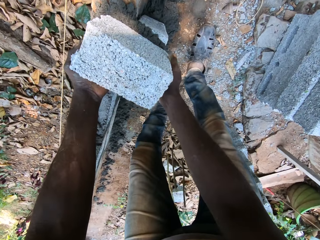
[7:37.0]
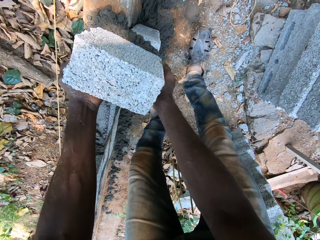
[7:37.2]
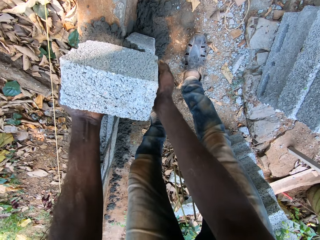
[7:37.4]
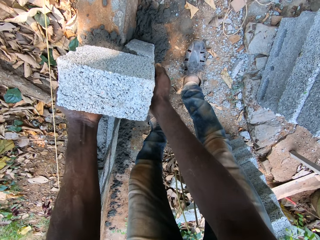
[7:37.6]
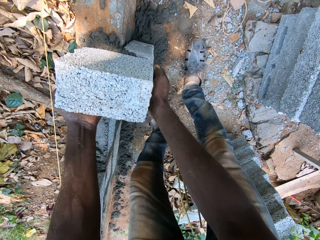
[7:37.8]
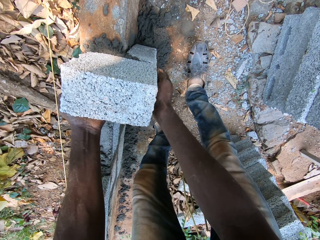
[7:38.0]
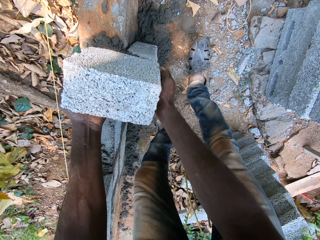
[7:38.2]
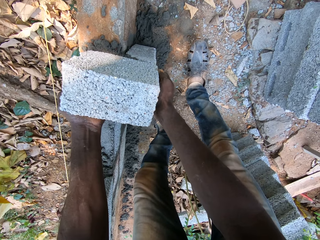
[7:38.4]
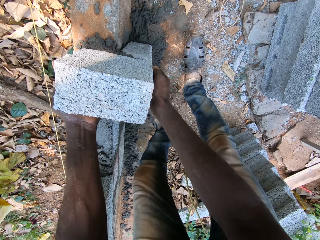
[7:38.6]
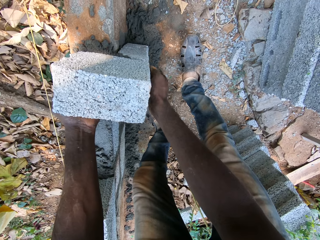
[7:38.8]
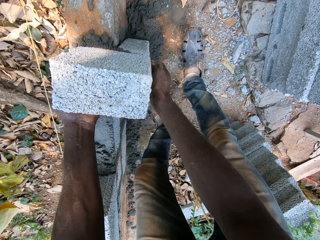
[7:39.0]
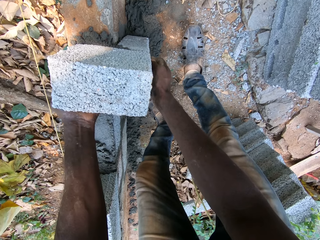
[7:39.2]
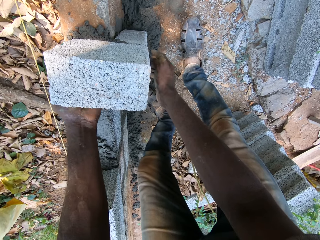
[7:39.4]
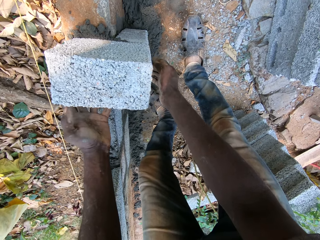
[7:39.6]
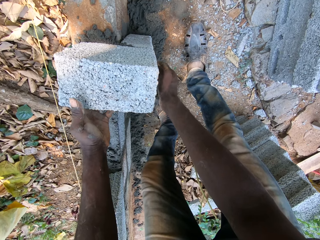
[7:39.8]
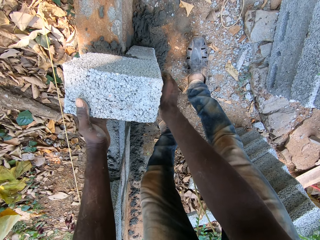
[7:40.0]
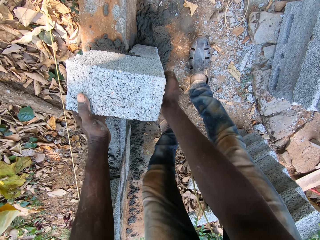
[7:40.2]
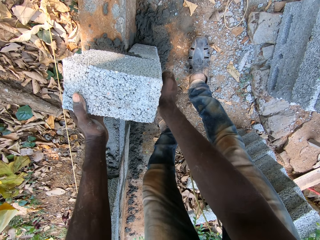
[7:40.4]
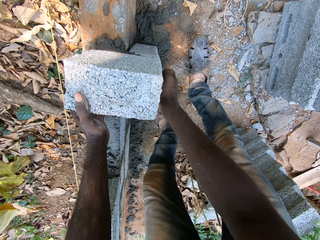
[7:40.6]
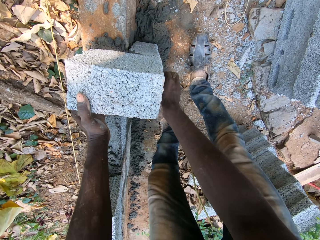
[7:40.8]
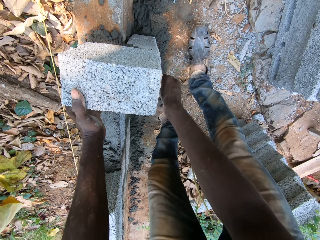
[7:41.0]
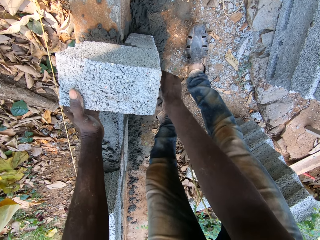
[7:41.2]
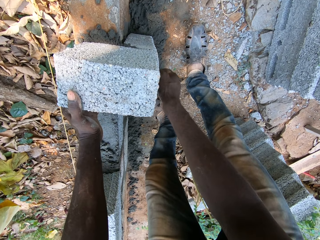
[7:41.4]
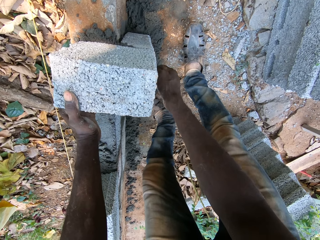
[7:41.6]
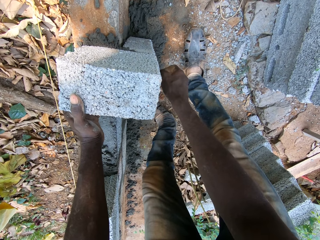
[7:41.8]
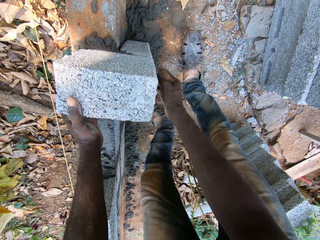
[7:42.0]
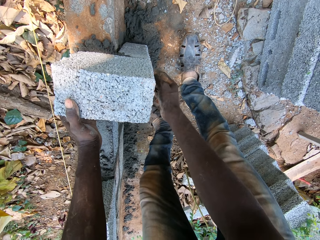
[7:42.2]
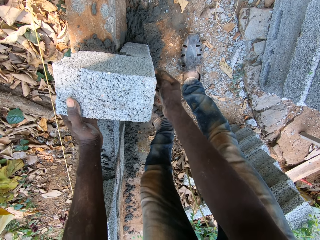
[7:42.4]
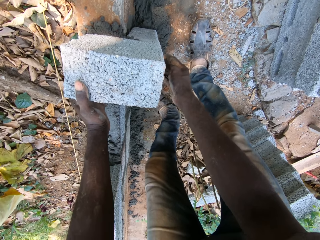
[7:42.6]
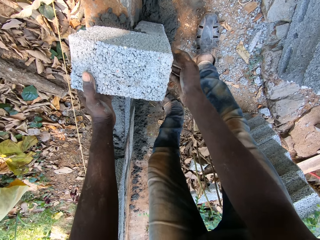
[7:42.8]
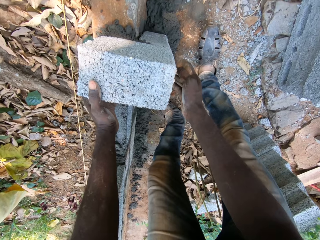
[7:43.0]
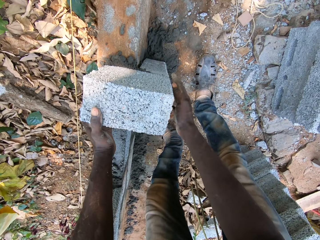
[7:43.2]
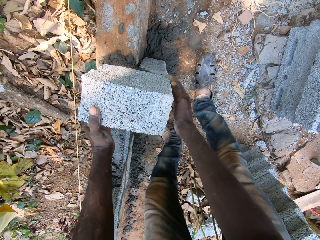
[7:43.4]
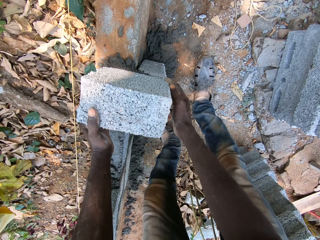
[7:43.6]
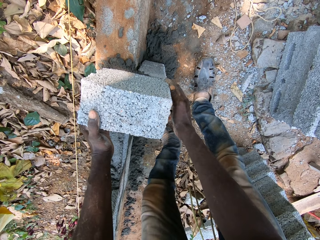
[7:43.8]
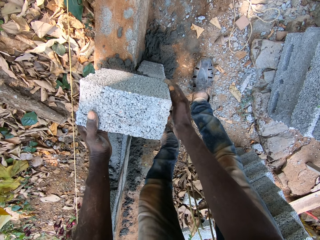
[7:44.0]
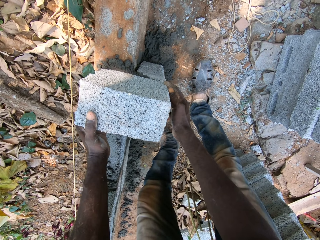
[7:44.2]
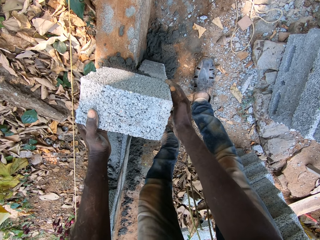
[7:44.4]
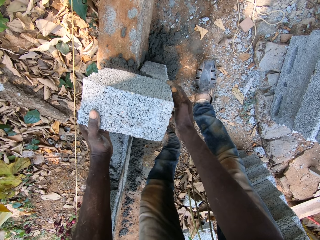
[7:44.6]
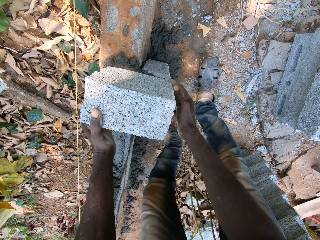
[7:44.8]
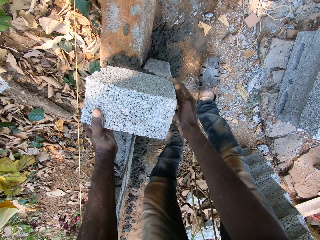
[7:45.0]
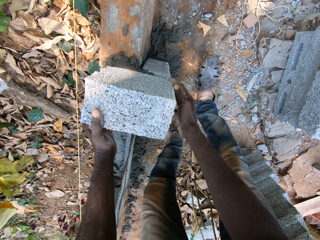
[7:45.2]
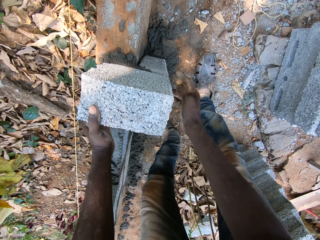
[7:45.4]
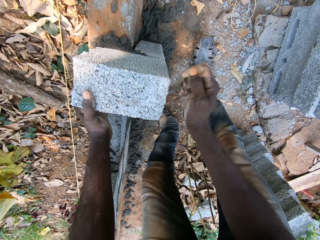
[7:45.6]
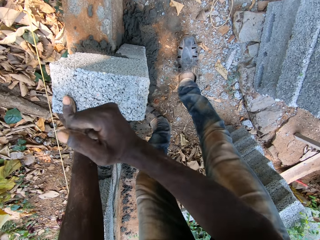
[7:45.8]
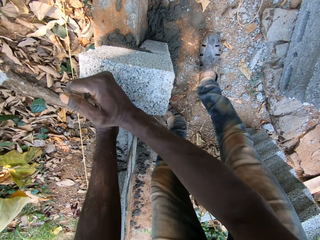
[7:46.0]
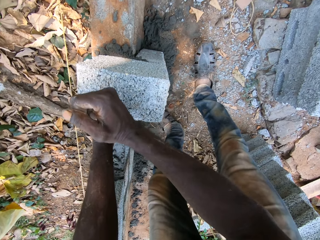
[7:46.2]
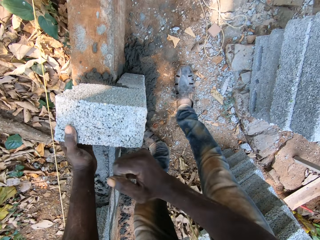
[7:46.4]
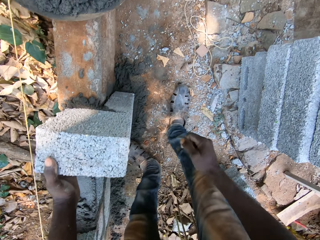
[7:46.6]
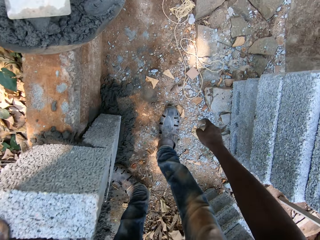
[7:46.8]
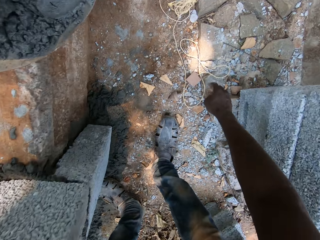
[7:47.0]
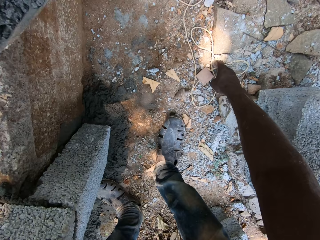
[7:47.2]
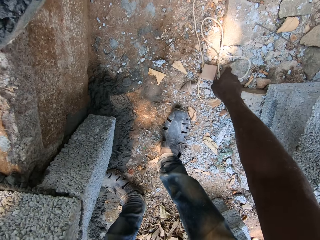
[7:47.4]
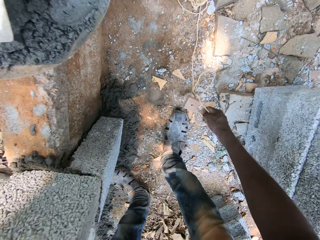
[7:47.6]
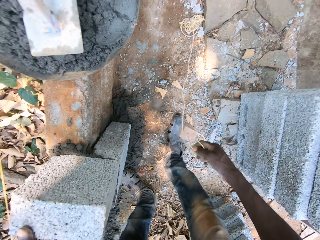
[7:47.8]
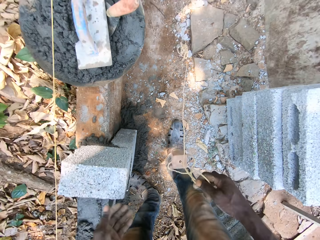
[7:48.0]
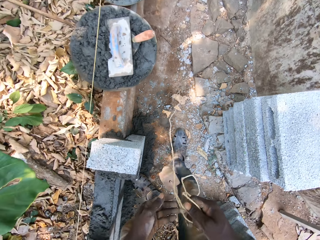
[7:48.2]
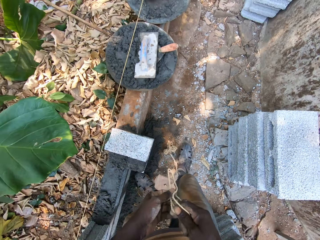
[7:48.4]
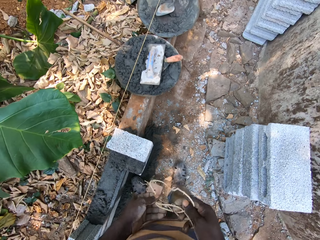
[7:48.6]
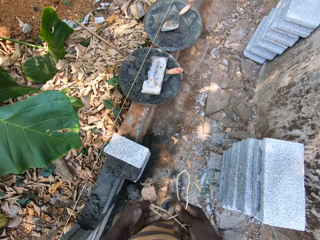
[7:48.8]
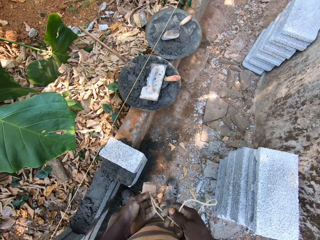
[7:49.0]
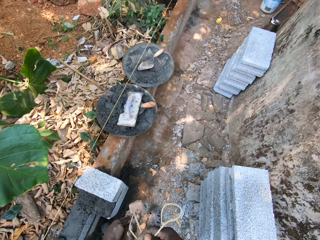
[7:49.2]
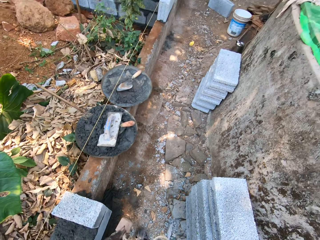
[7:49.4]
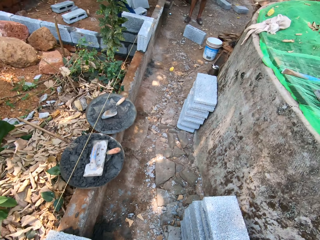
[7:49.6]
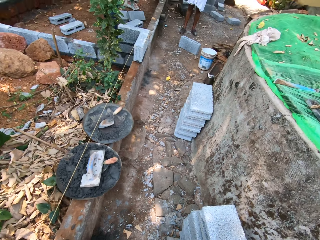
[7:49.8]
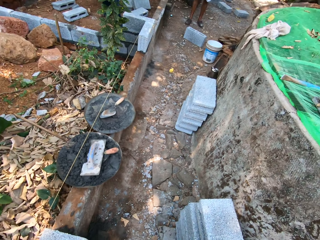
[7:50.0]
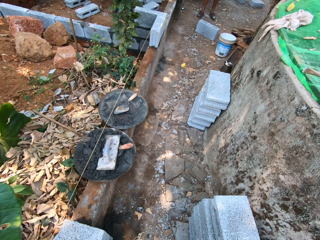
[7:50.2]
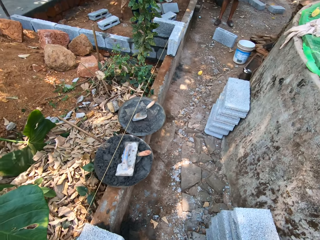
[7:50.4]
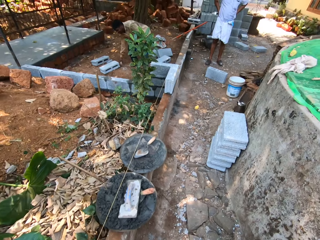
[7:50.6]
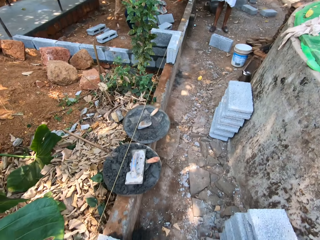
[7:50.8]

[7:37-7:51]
The camera wearer aligns a brick on the building structure. They hit the brick with the right hand. They pick a rope on the ground. They straighten the rope.

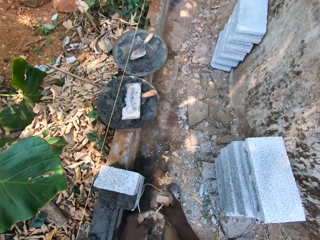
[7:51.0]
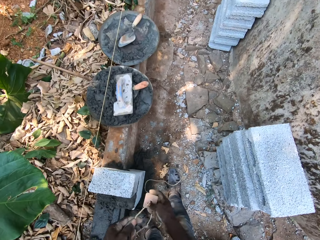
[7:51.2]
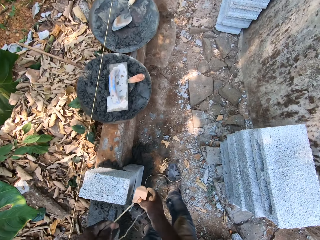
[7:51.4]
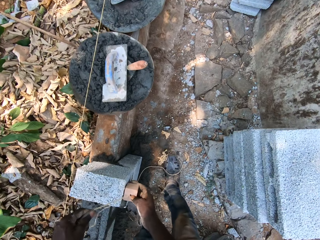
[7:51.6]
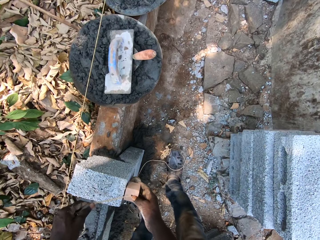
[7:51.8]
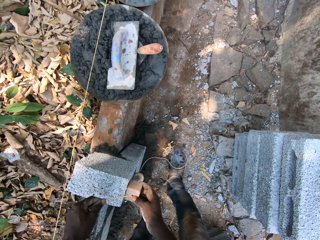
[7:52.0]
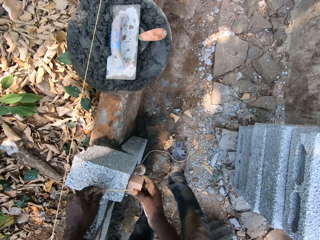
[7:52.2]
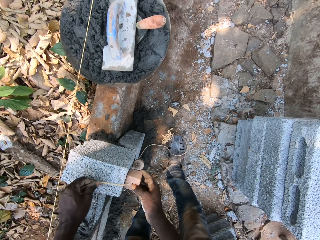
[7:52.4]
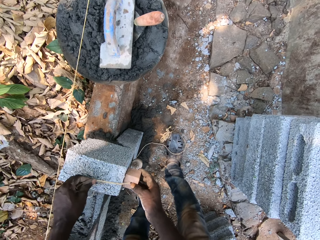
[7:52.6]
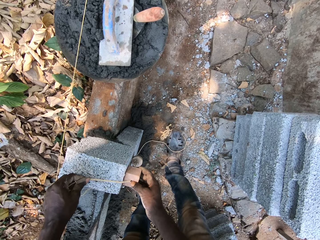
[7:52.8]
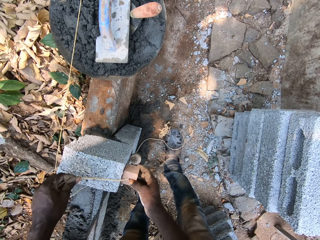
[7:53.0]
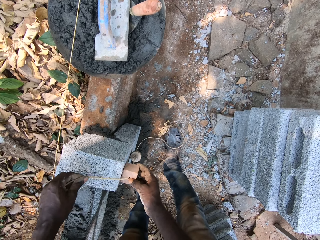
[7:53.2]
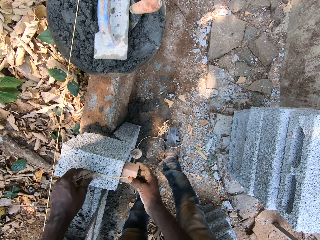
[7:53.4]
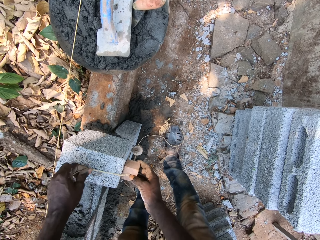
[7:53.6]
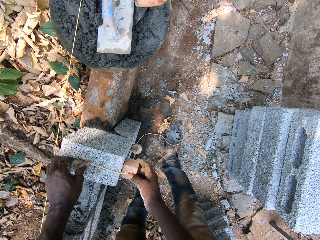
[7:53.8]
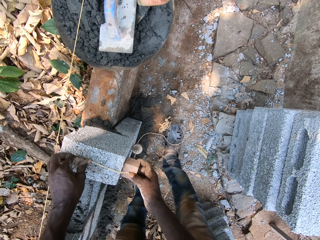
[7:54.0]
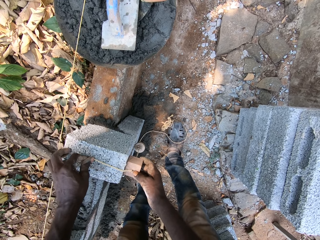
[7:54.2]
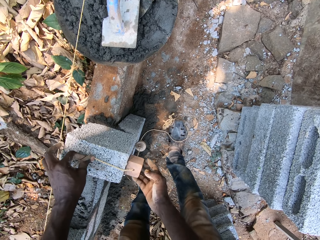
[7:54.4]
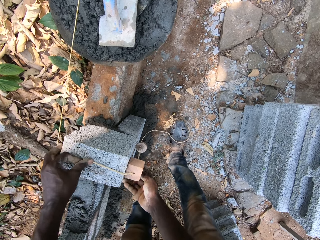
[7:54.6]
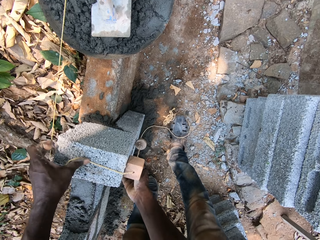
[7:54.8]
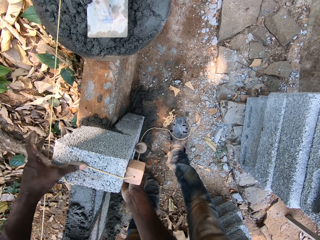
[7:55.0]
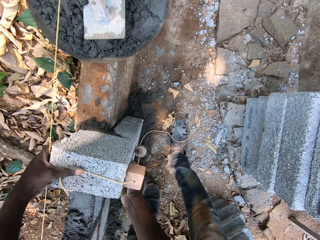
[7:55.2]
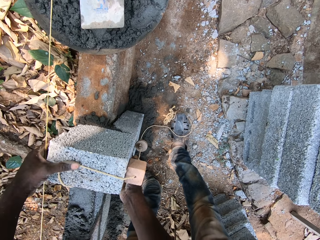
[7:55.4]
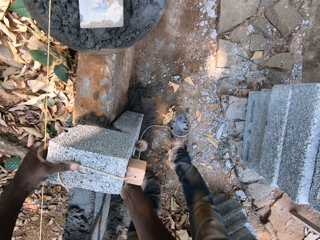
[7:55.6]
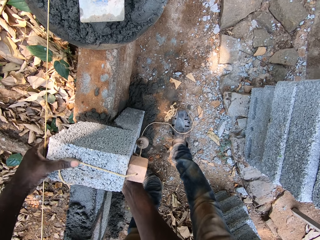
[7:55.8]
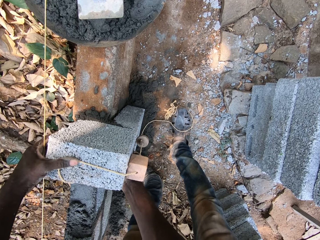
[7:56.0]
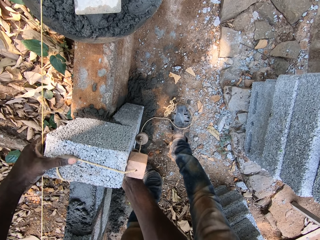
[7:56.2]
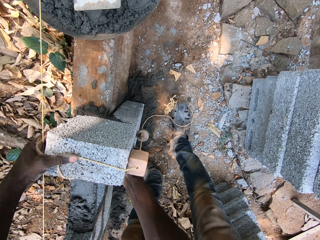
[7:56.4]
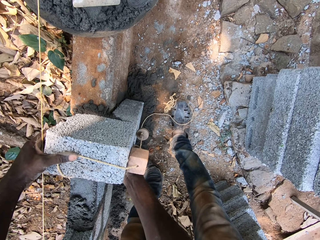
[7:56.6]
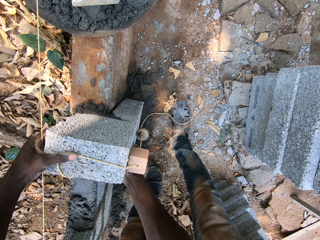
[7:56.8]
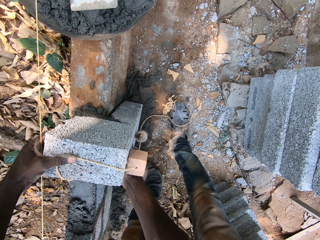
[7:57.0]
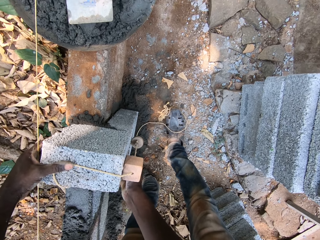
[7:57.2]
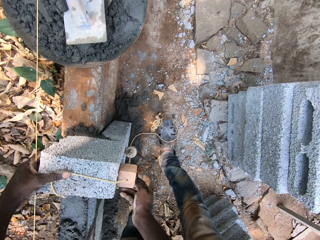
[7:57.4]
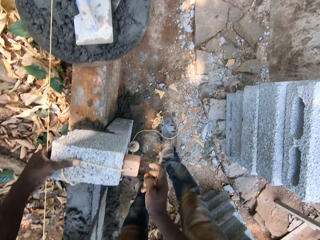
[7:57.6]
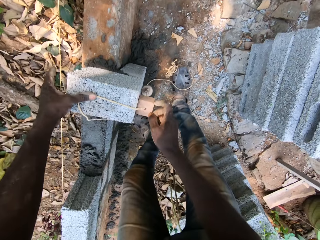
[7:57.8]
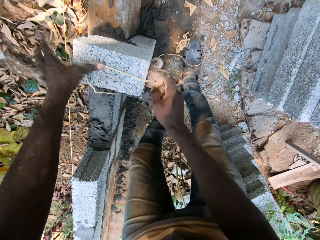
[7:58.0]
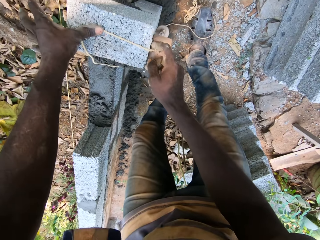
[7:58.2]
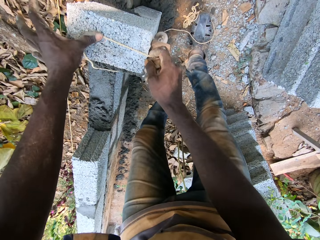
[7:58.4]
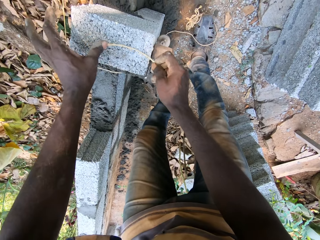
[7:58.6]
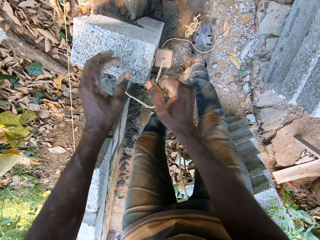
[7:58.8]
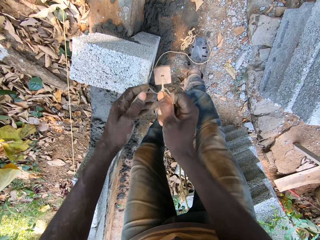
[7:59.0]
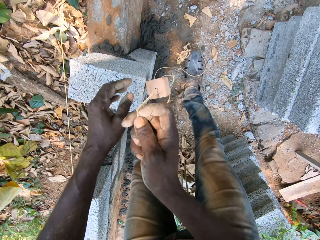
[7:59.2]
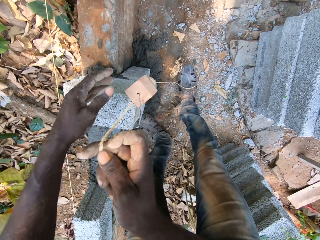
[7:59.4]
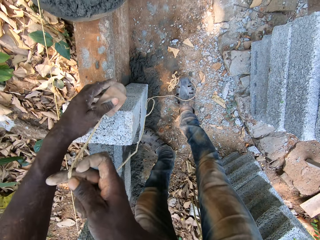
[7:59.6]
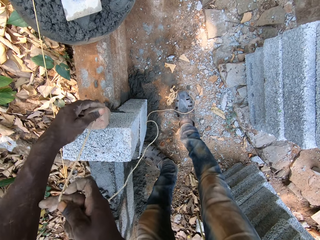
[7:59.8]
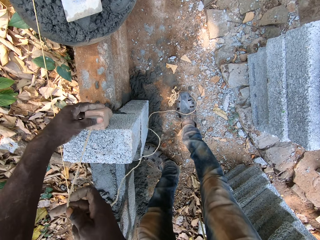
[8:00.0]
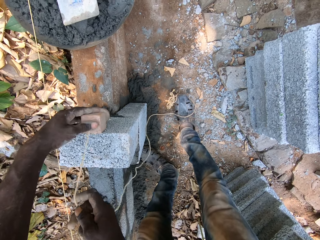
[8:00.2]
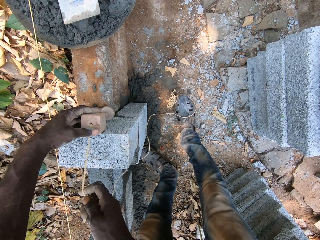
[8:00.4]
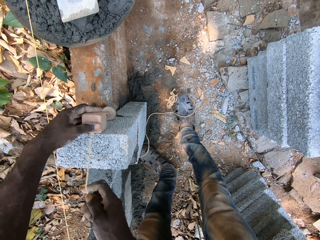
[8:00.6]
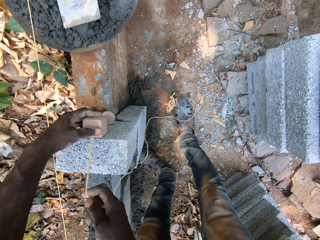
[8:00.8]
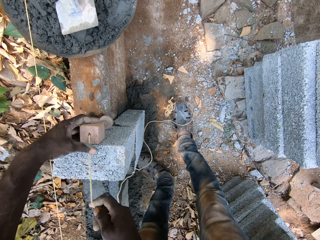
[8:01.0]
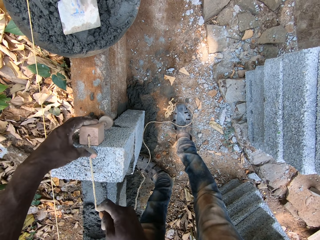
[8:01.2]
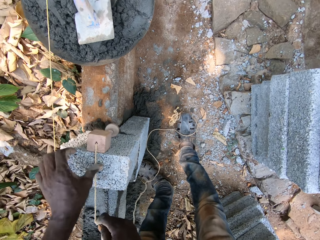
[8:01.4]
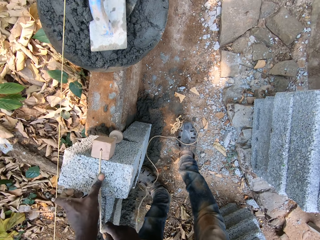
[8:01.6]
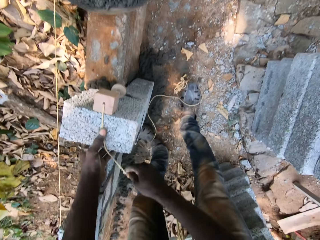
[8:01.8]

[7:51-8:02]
The camera wearer measures a brick with a rope. They measure the brick with the rope again.
